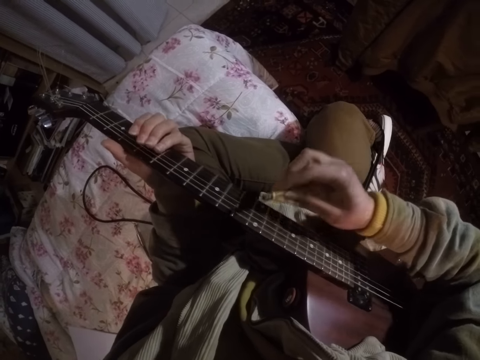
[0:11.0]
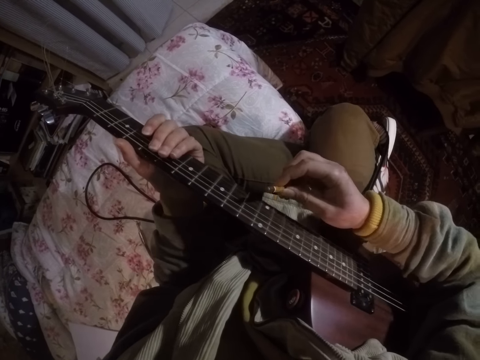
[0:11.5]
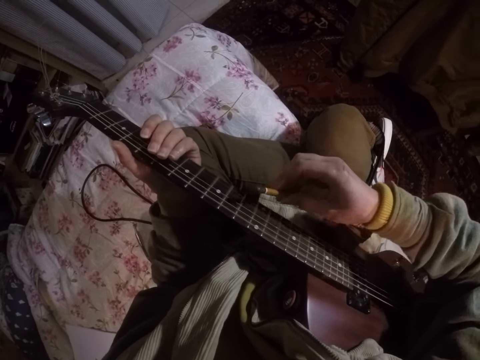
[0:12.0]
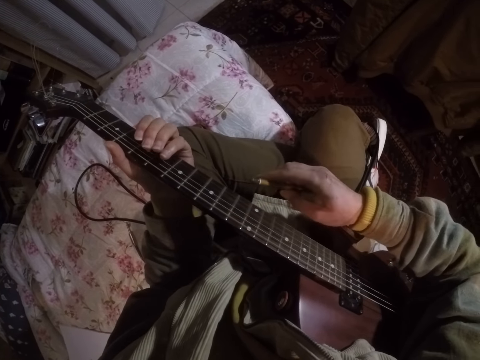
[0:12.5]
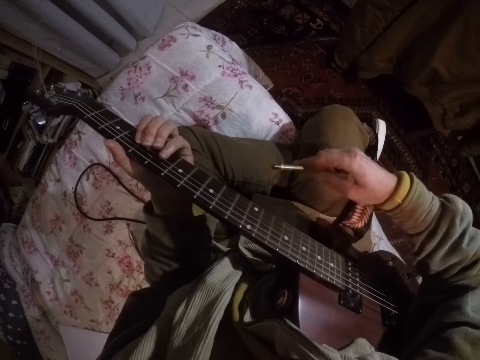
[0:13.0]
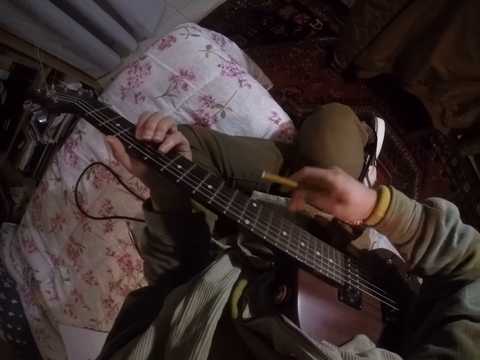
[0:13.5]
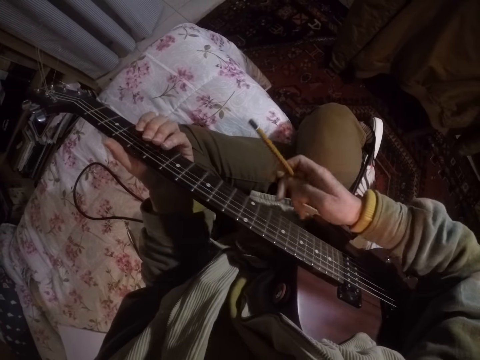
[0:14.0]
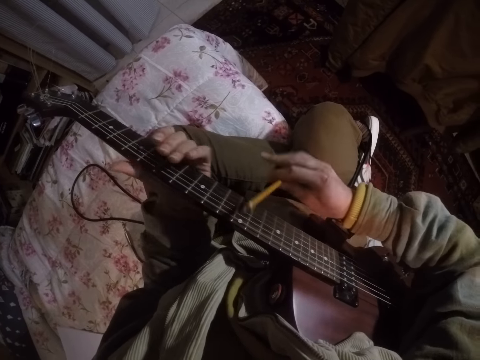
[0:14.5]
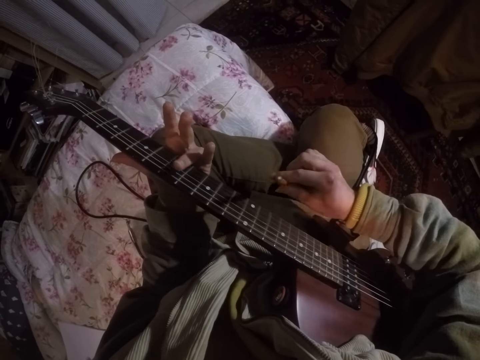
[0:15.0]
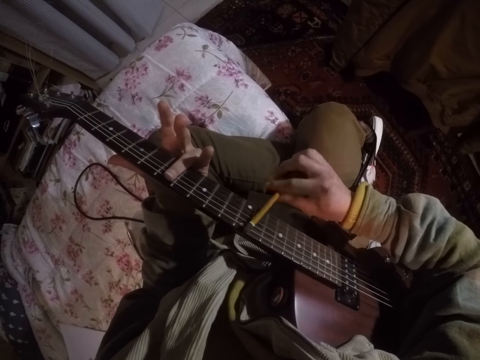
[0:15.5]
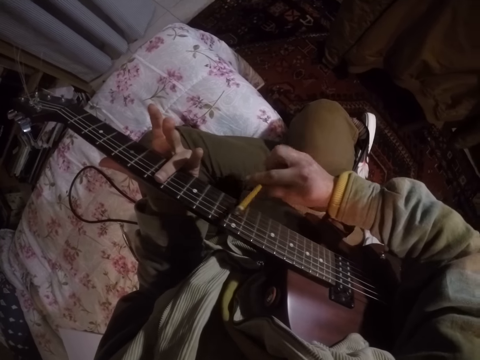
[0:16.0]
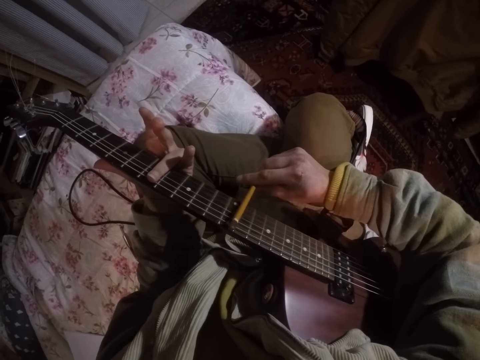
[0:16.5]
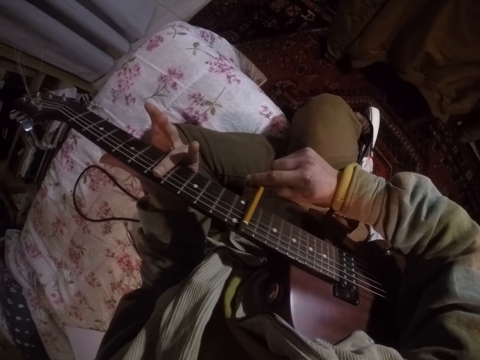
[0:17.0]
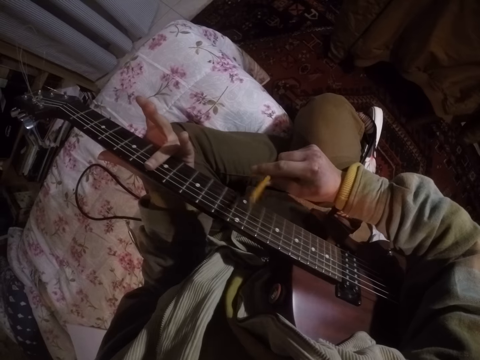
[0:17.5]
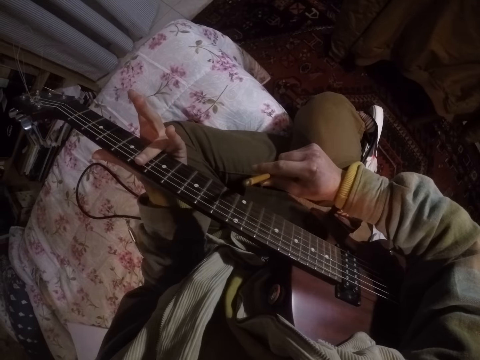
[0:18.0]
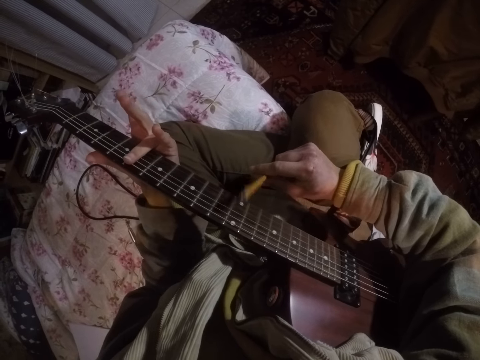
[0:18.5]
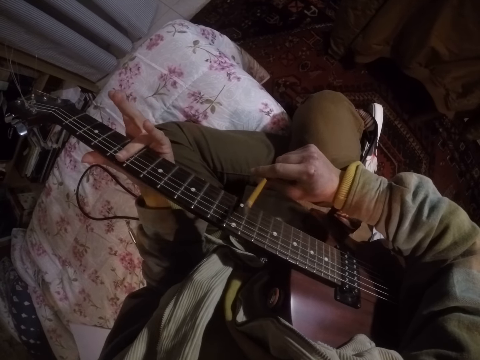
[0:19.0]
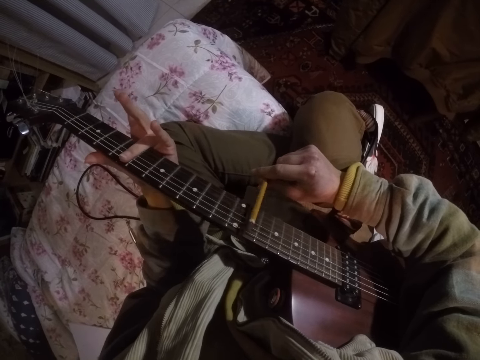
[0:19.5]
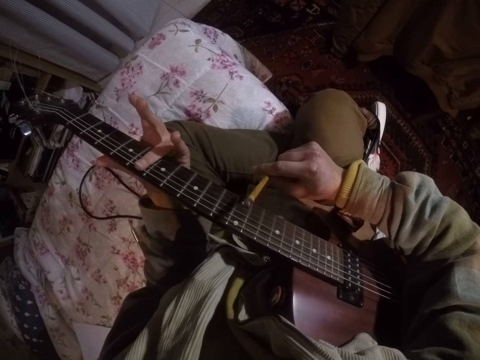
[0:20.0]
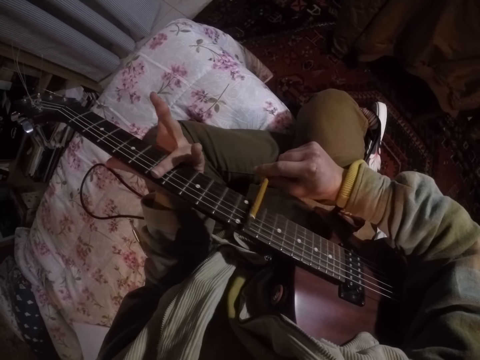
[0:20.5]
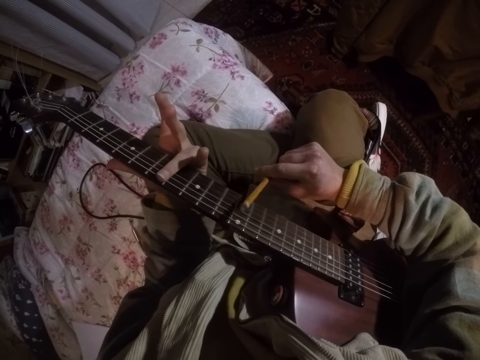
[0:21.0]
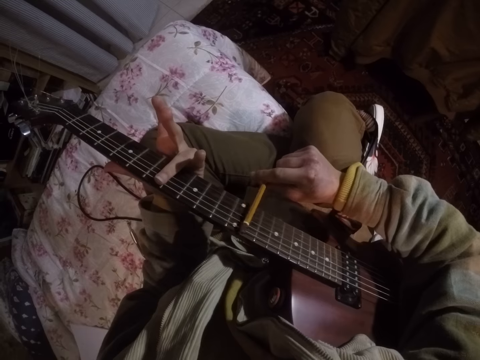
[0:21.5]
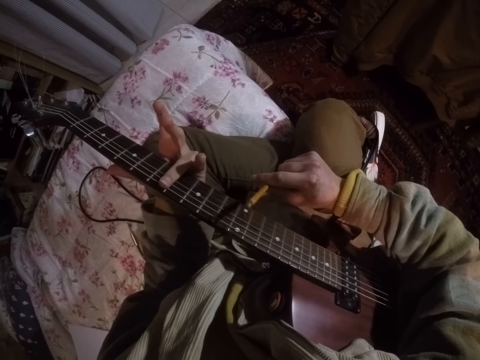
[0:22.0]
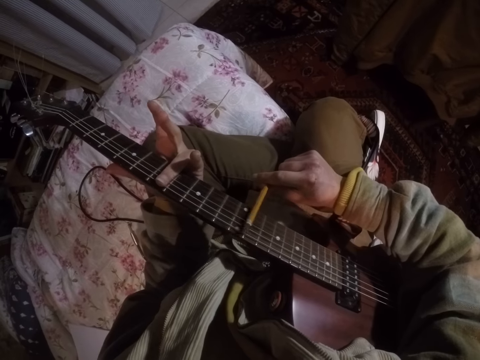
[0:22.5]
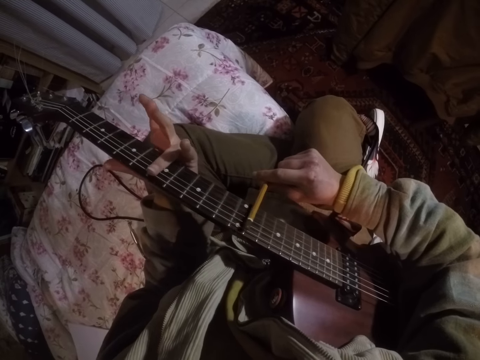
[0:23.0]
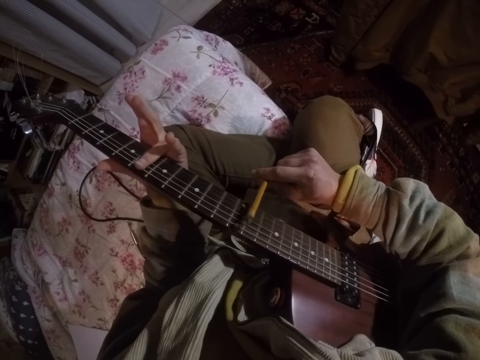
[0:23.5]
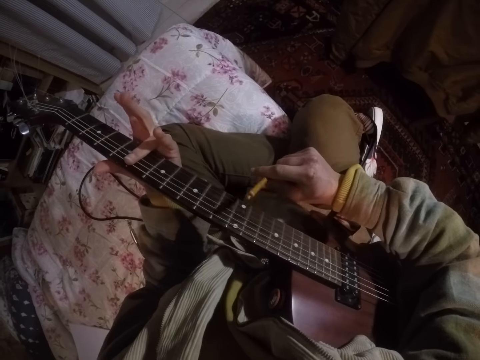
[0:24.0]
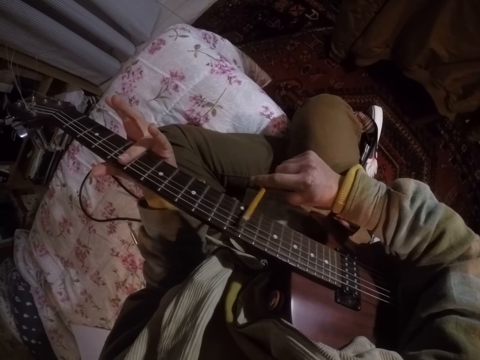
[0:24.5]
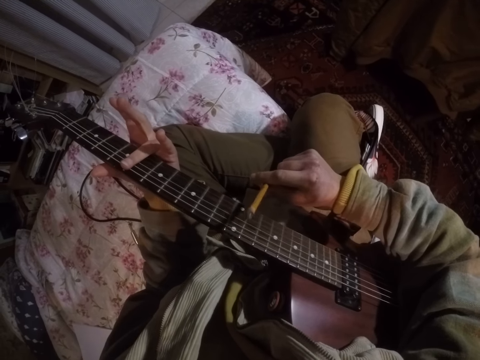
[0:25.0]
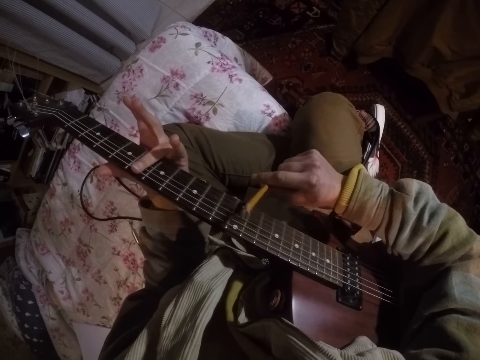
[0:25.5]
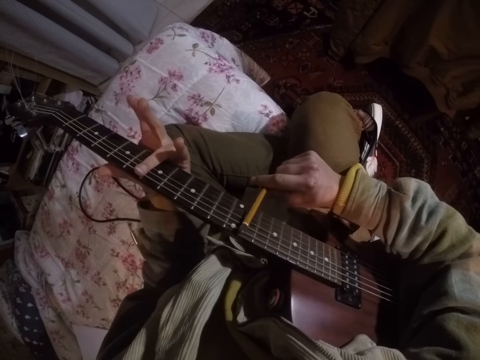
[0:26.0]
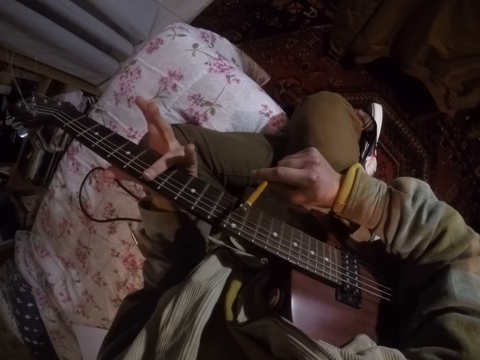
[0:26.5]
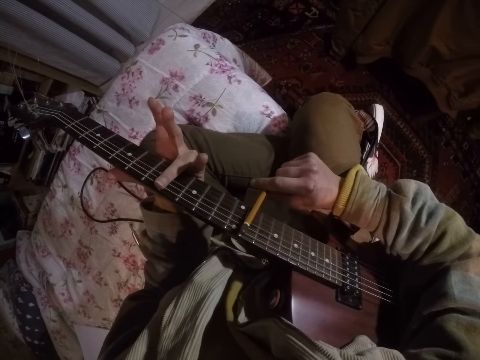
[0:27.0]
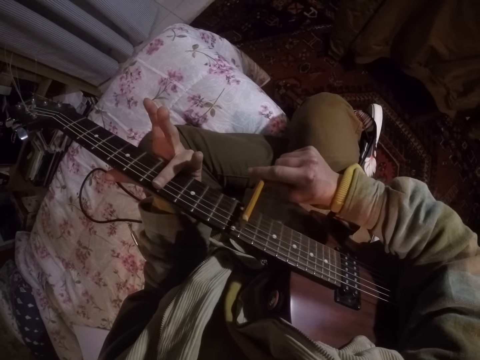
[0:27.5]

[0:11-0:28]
The camera wearer holds a pencil on the right hand. They hit the guitar strings with the pencil. They move the right hand on the guitar strings. They hit the guitar strings with the pencil. They drag the left fingers on the fingerboard. They play the fingerboard with something.

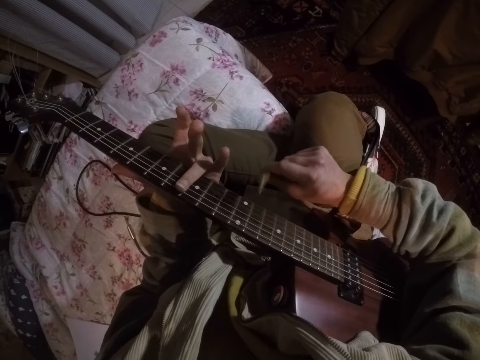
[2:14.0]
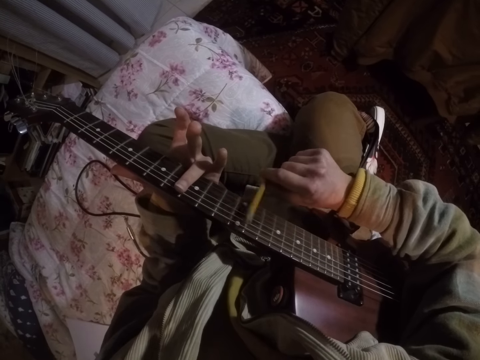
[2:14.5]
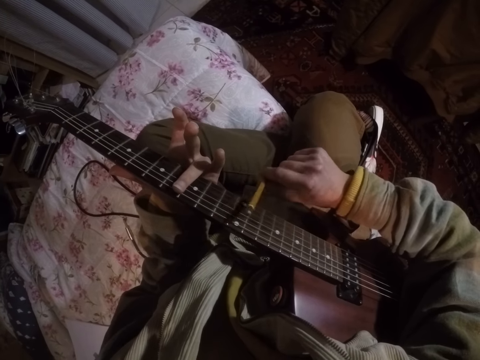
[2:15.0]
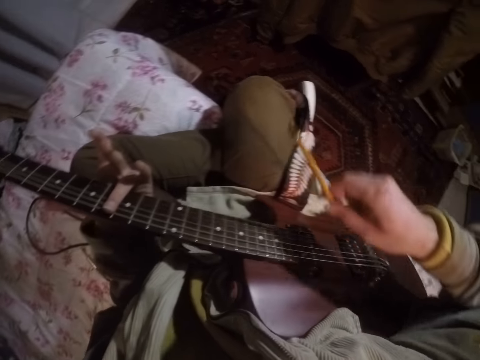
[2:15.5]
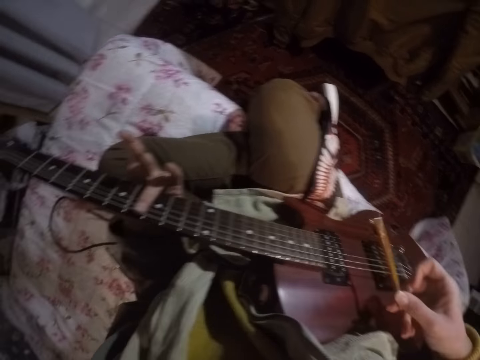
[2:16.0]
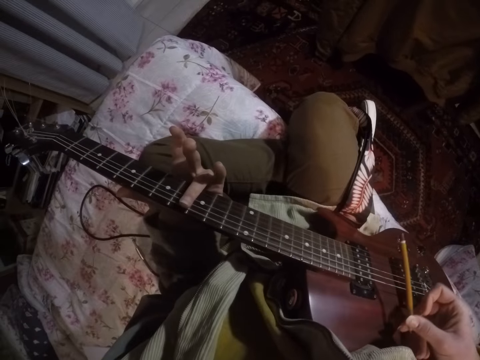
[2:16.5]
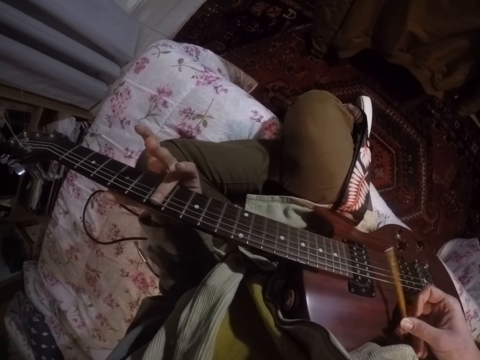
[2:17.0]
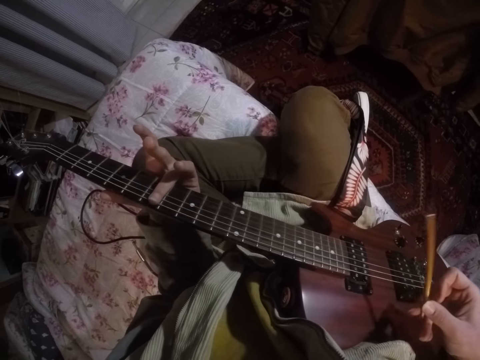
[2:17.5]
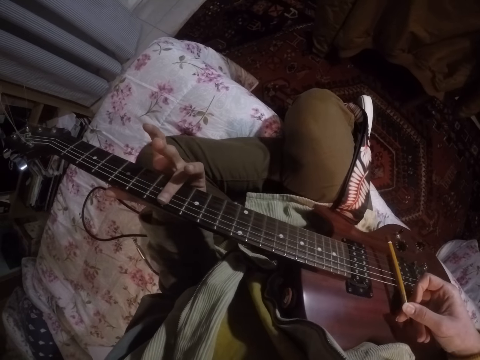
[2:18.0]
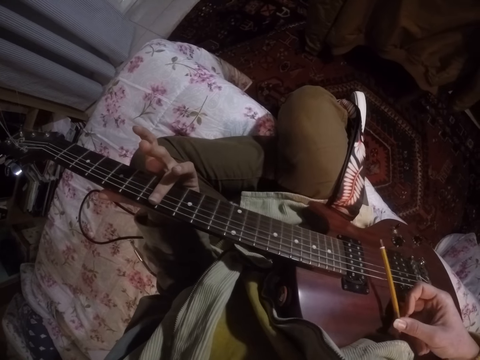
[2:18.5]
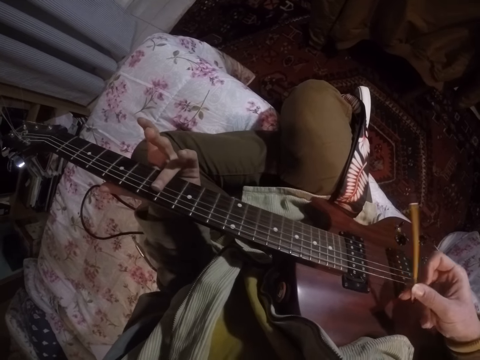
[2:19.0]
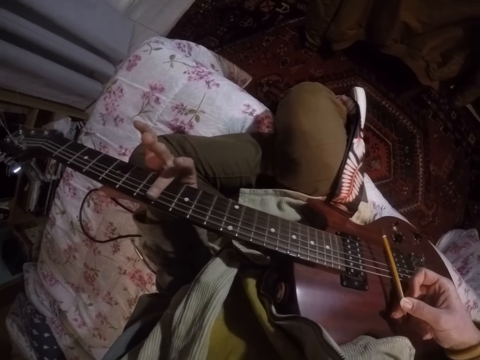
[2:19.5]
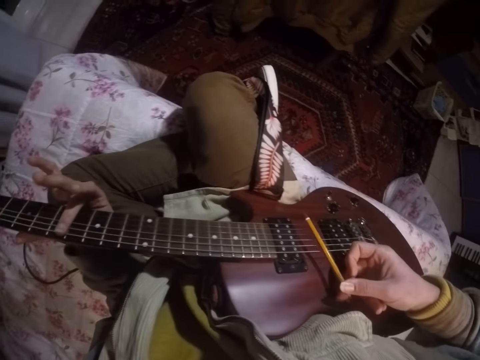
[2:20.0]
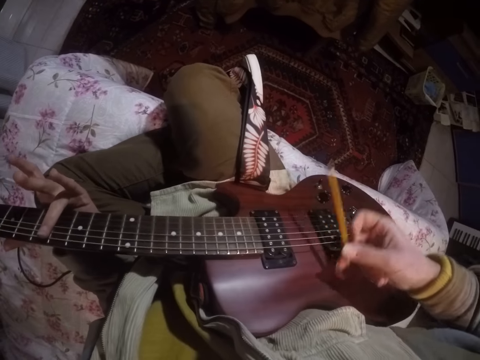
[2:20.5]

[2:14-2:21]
The camera wearer hits the guitar strings on the upper part of the guitar.

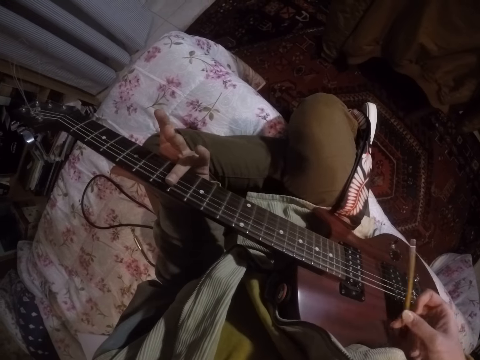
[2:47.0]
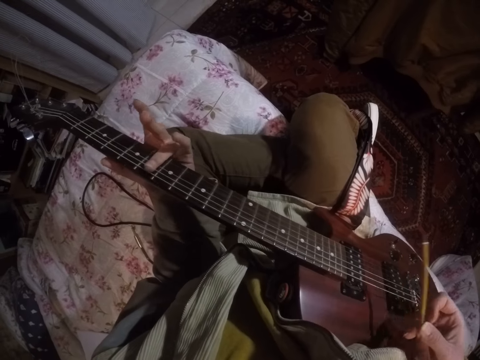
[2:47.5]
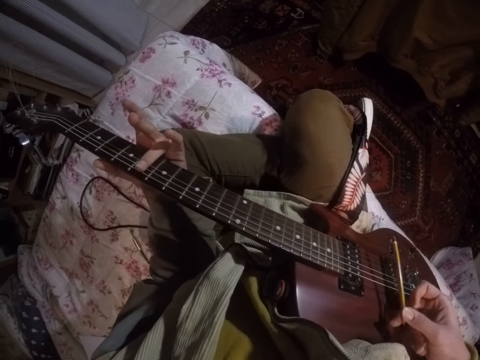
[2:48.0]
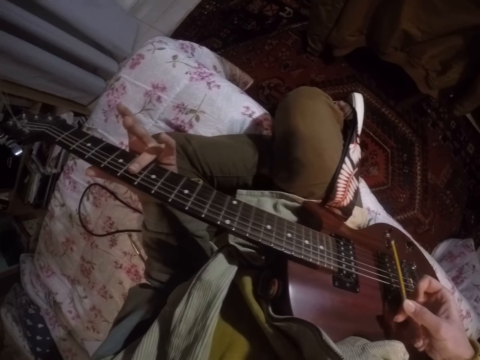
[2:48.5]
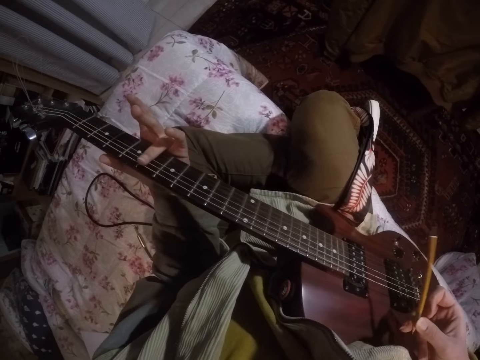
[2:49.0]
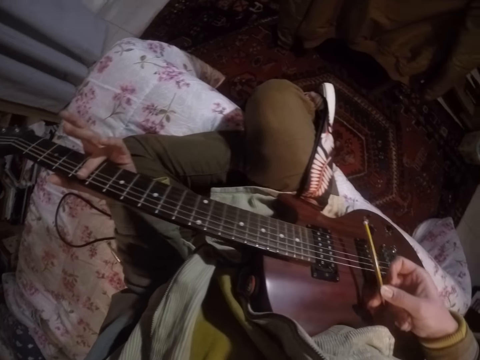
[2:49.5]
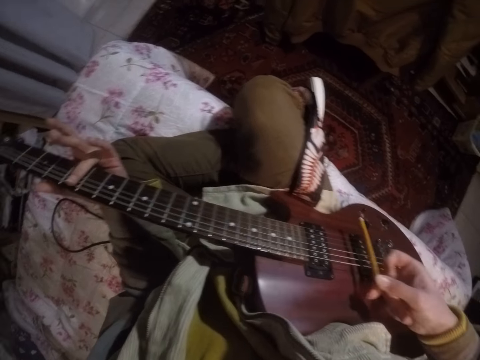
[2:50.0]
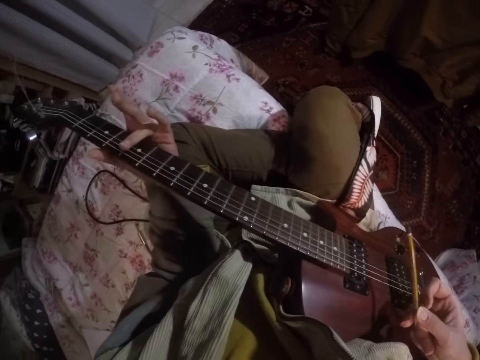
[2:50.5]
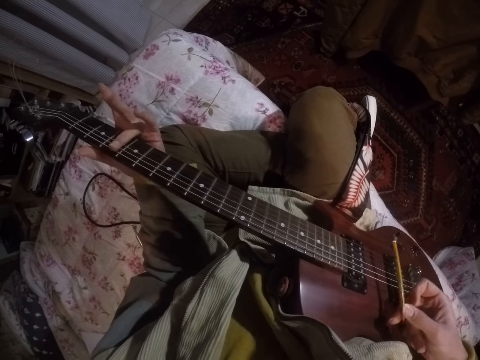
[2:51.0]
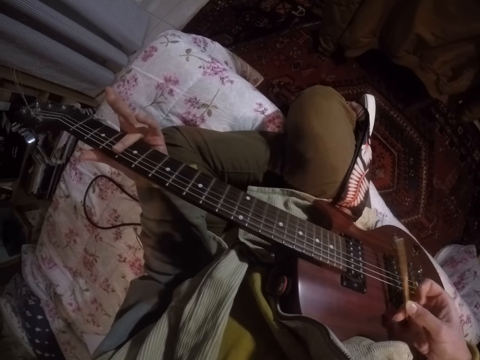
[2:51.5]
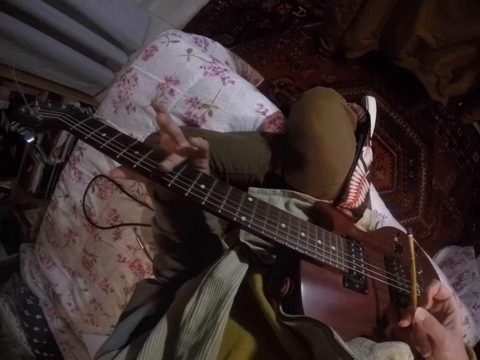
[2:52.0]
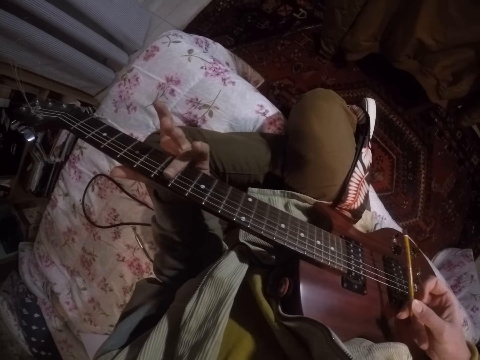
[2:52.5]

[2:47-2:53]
The camera wearer taps the guitar strings with something.
